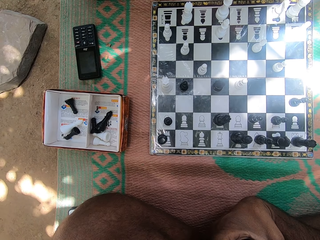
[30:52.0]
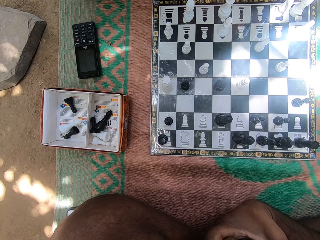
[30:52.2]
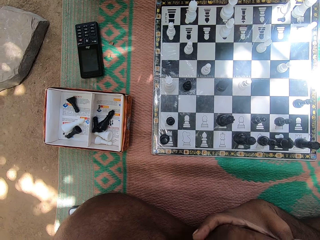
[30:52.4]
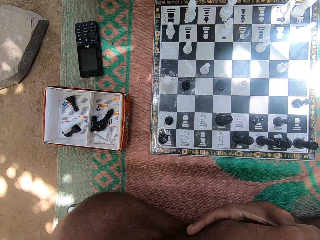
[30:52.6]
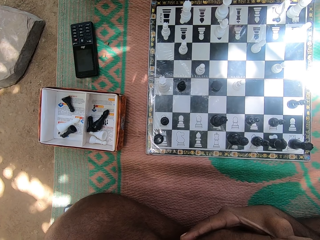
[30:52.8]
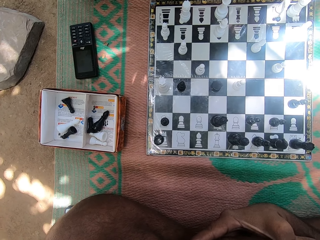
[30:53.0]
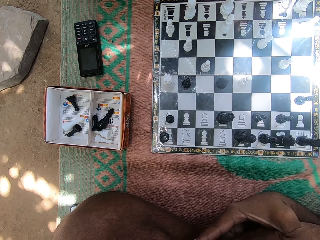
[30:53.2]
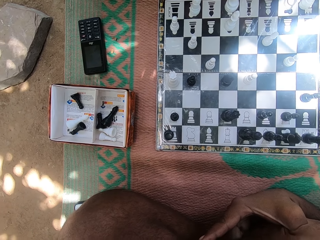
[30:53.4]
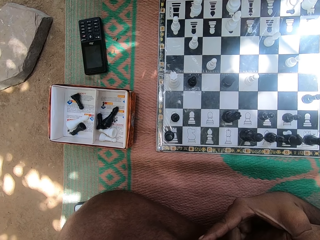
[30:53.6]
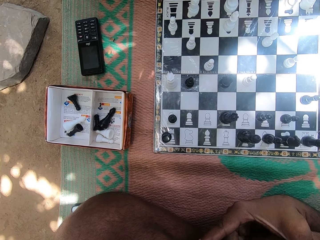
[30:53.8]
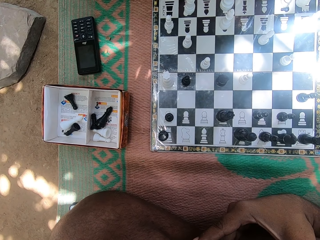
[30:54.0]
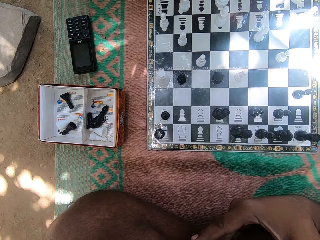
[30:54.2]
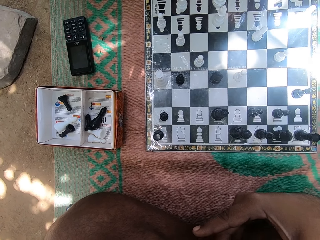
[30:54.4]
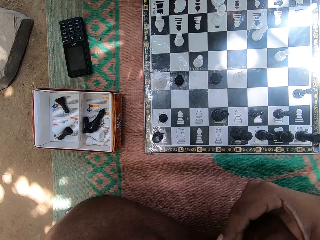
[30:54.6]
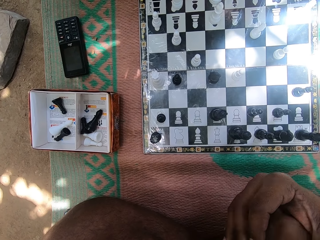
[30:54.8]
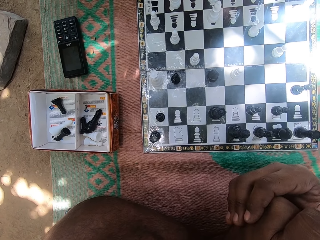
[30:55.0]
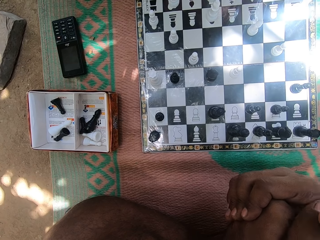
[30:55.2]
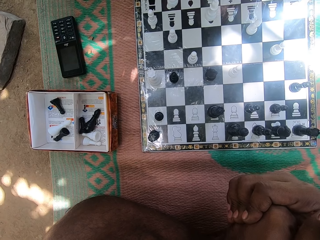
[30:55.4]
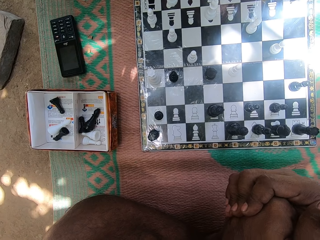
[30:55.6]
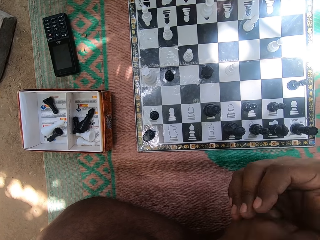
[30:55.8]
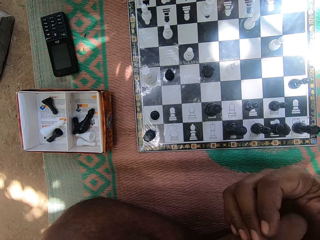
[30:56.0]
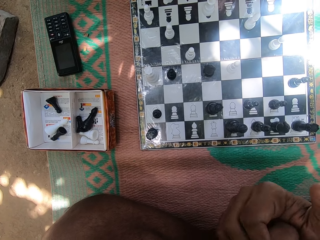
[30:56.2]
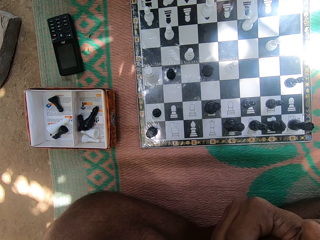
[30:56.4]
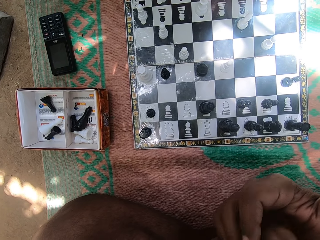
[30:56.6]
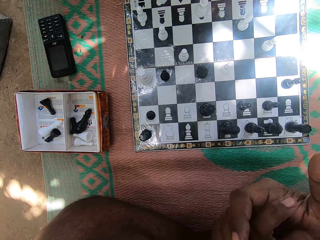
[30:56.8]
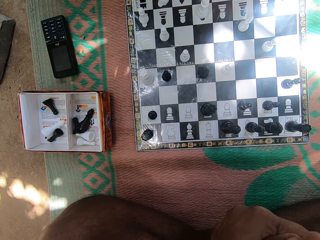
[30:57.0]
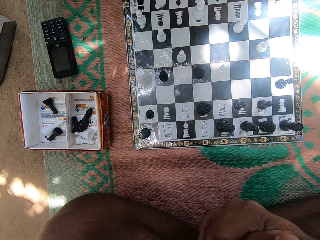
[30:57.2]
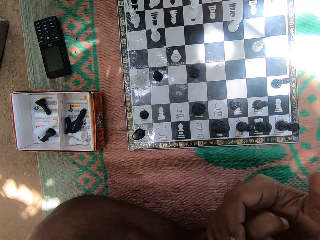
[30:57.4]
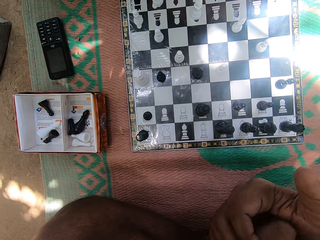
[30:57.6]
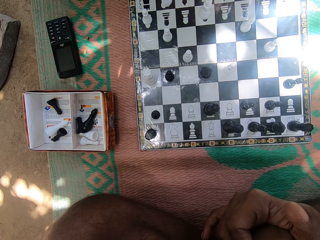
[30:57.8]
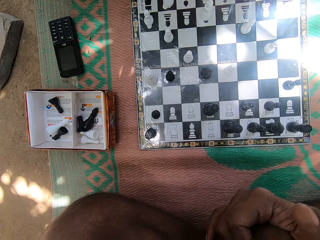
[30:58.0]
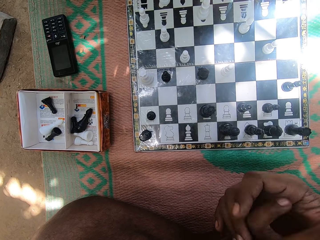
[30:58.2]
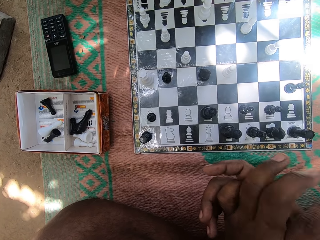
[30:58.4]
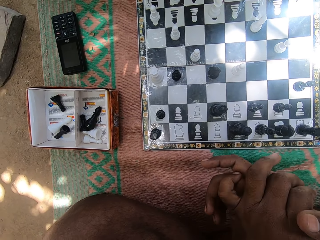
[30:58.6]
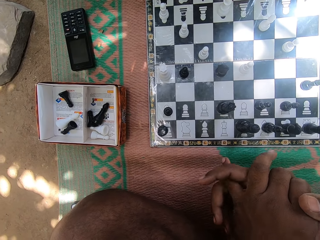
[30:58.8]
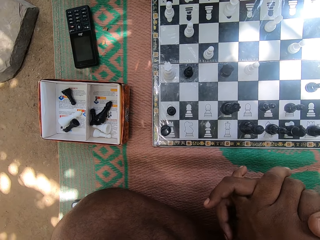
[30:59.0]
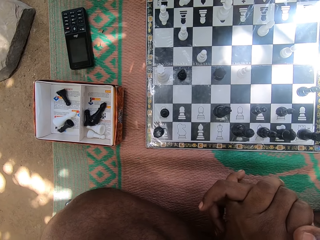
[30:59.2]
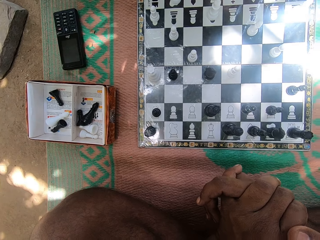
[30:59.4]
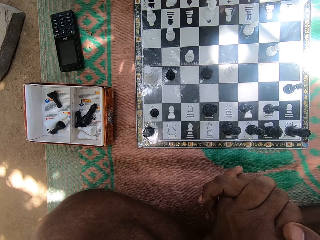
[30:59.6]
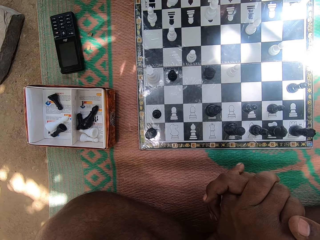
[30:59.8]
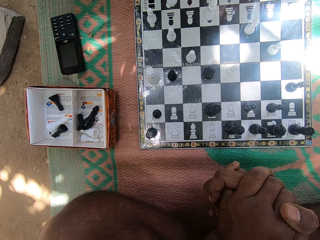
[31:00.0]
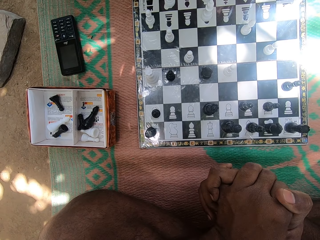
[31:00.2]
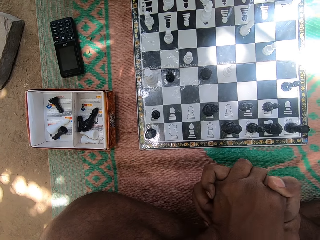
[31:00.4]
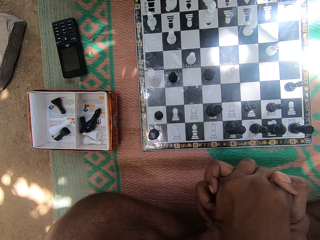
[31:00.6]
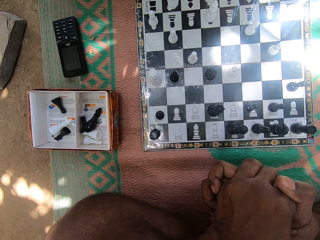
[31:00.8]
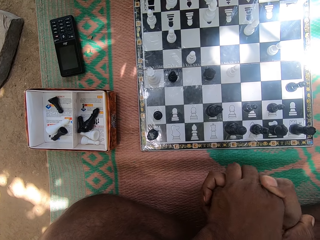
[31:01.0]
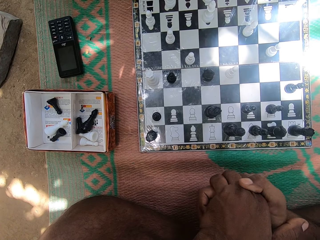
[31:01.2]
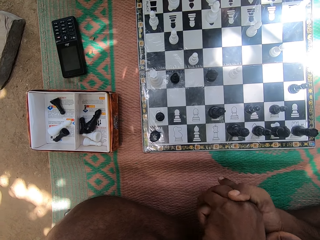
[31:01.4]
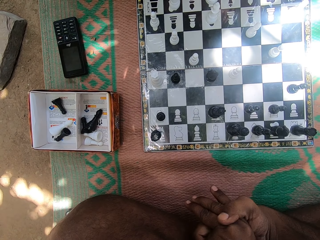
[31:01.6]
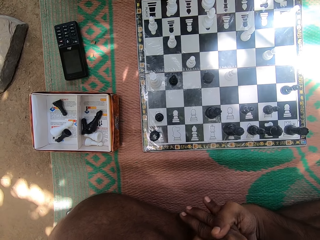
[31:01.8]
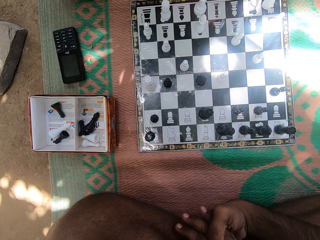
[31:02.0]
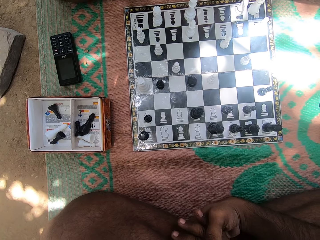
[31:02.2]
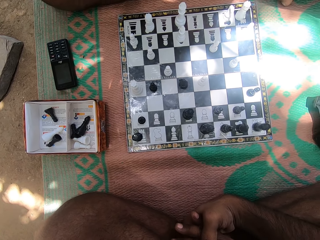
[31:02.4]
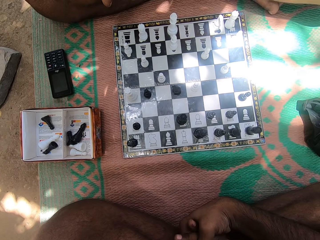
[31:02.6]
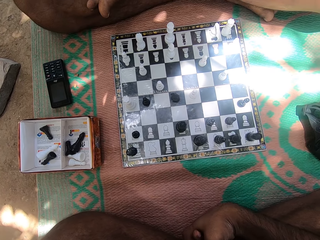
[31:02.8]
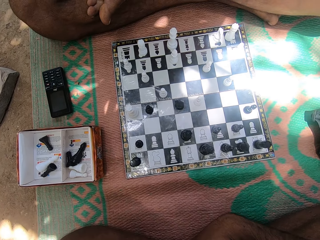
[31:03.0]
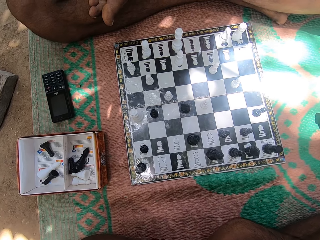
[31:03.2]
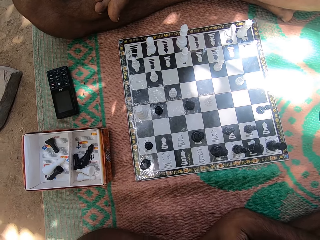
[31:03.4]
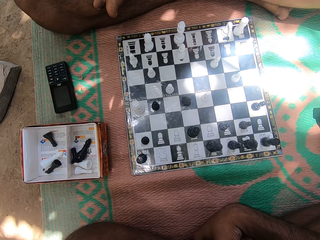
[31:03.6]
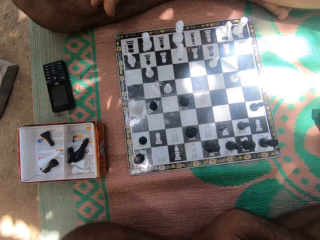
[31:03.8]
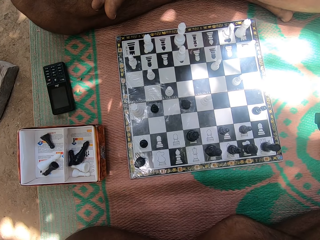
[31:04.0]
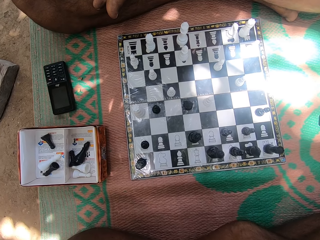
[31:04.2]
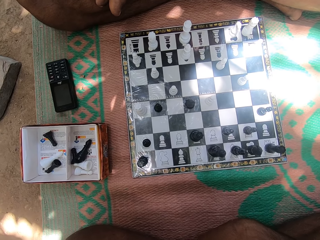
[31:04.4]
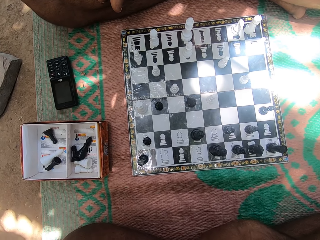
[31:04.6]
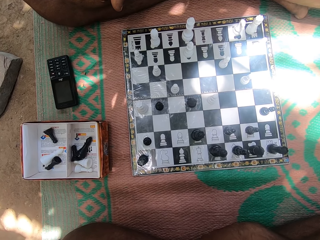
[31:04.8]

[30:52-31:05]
The camera wearer moves her hands. She folds her hands together. She stares at the chess board. A person stares at the chess board.

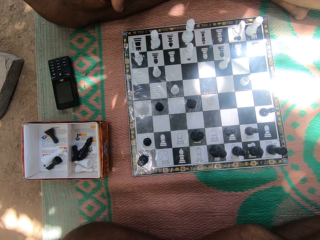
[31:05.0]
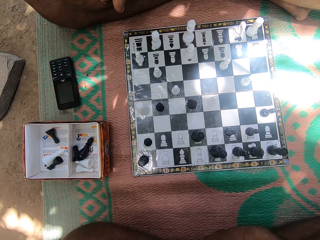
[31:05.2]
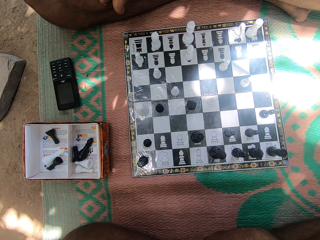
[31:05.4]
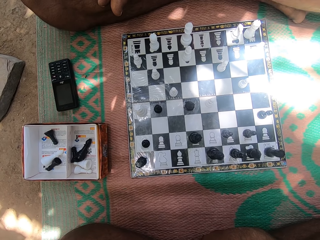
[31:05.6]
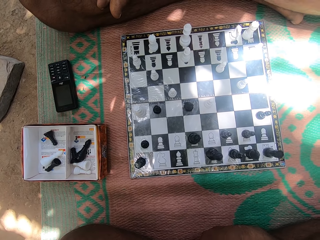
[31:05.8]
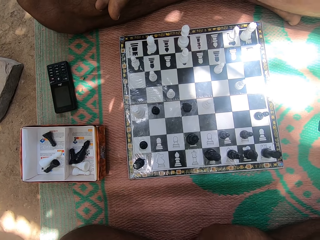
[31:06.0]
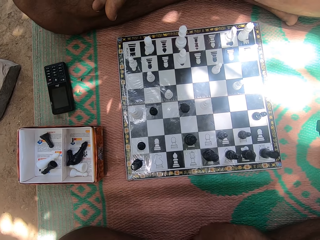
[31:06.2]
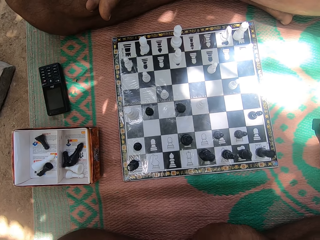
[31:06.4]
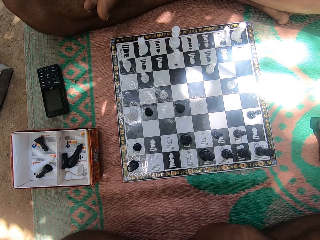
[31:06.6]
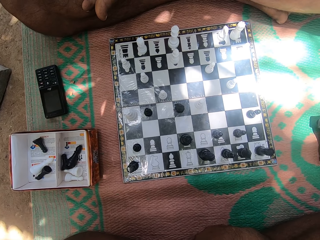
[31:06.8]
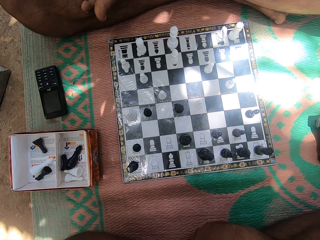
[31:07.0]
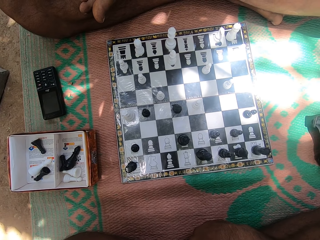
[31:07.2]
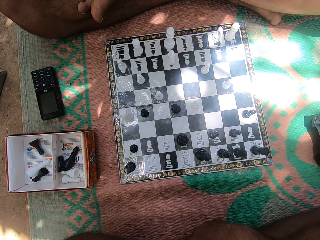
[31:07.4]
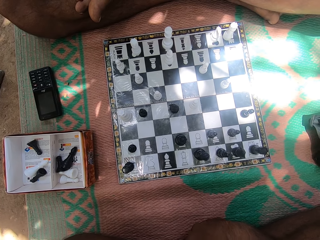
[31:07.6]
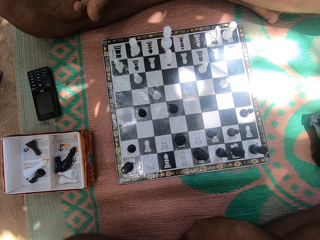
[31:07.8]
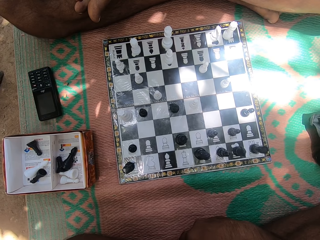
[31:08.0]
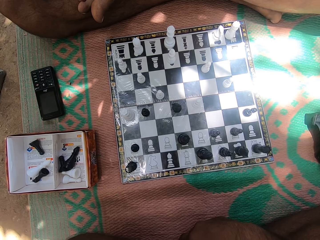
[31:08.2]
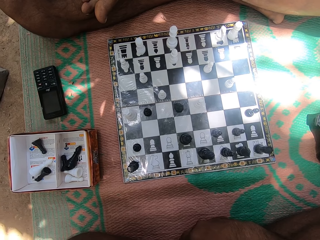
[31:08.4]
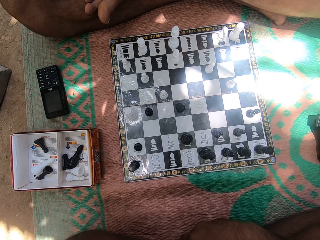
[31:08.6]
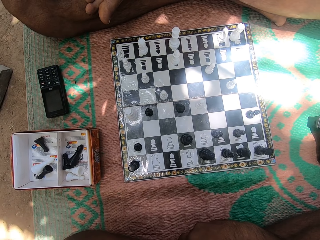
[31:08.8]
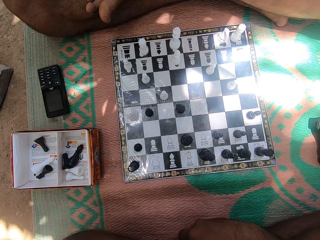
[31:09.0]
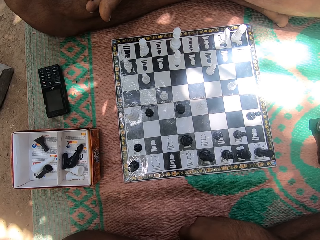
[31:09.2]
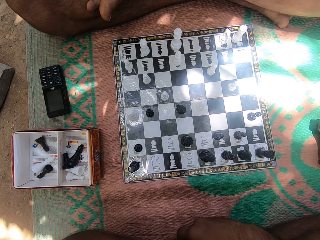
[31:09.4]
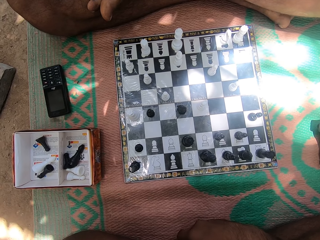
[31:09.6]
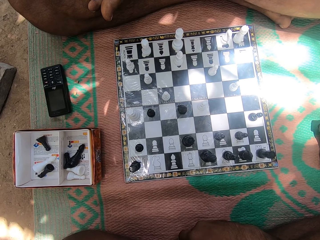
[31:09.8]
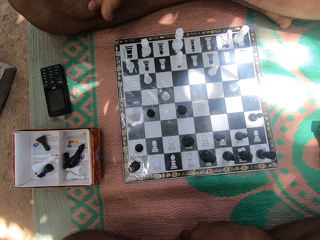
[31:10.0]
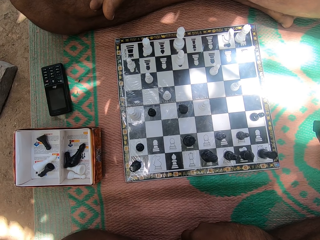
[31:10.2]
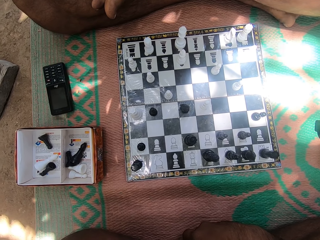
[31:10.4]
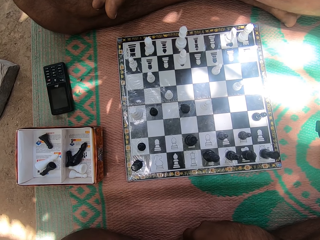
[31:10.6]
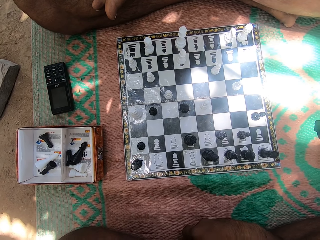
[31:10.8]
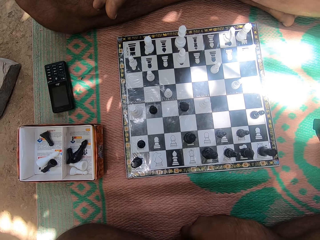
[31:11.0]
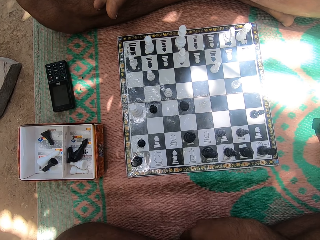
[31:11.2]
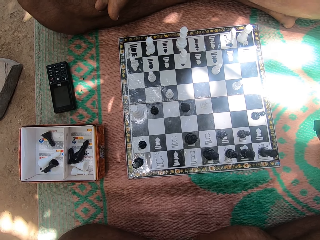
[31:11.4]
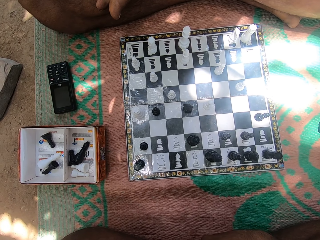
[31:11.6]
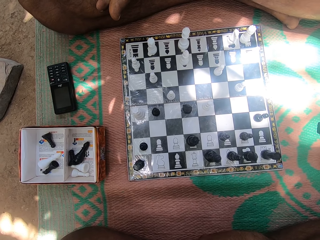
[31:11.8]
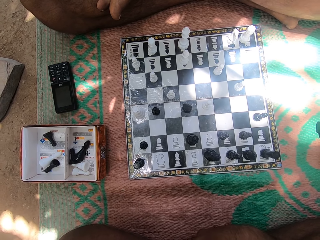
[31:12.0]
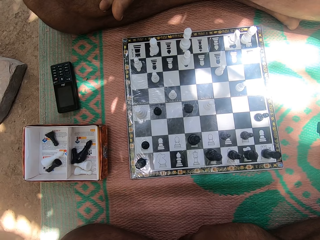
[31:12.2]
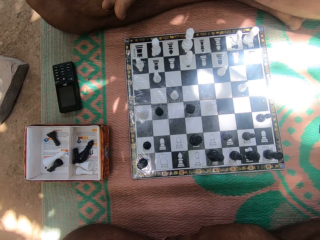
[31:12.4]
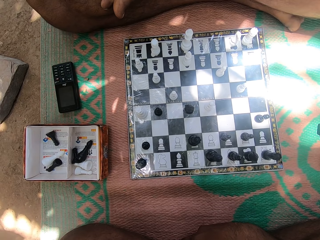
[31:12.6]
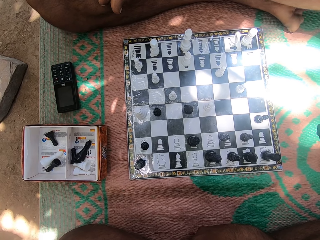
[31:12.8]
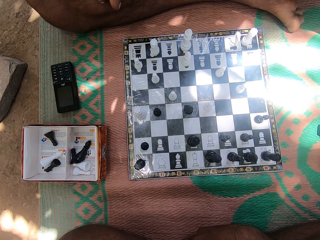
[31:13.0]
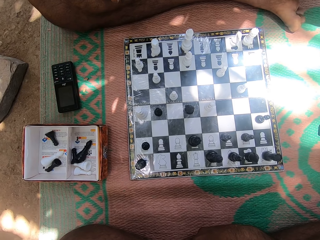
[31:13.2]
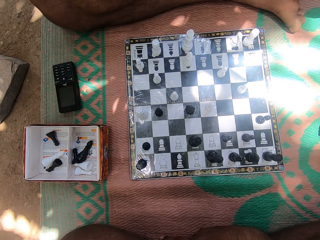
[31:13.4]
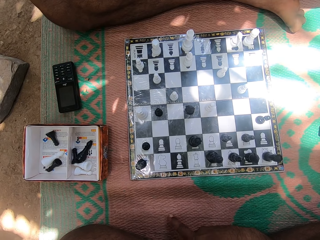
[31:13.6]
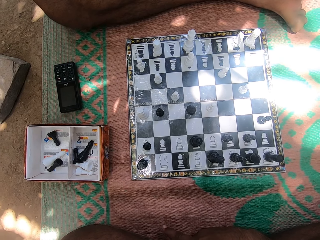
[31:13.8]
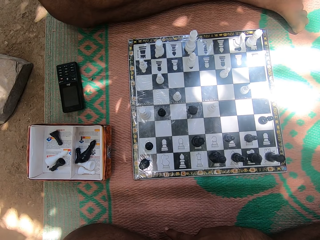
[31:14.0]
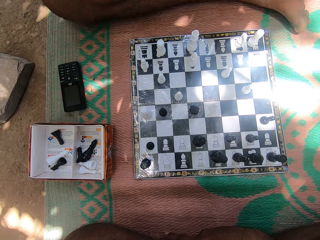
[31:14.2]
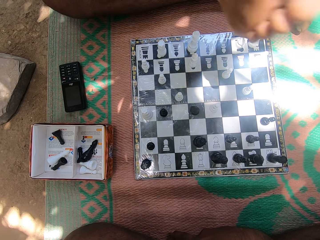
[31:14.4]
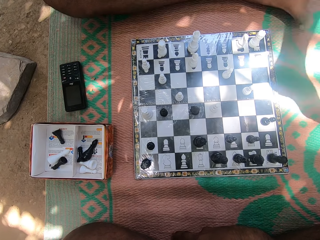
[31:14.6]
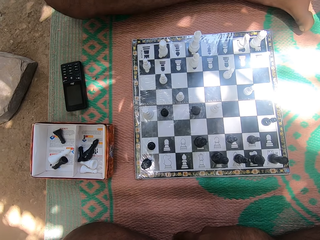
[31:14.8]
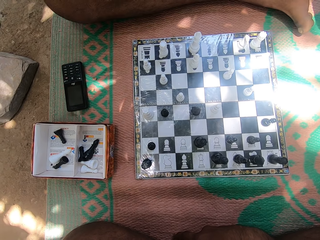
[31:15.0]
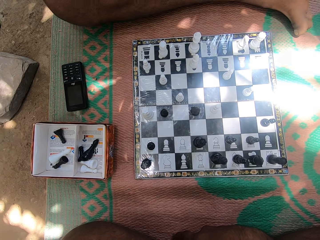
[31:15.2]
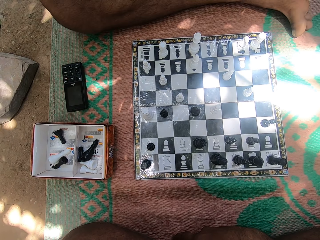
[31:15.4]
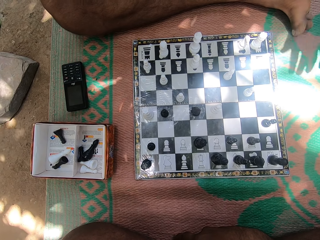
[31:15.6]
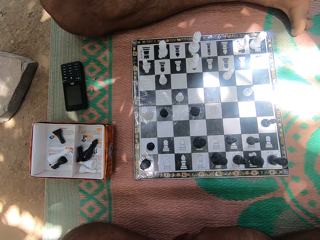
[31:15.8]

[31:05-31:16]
A man shakes his legs. The camera wearer stares at the checkers.
